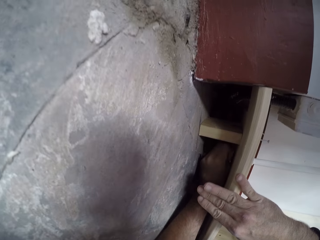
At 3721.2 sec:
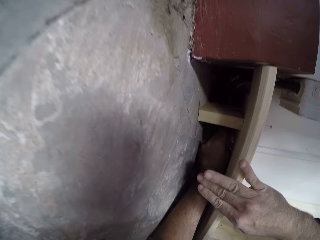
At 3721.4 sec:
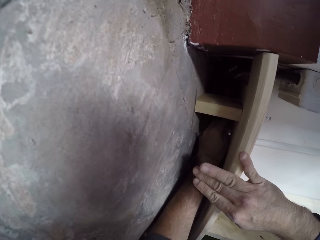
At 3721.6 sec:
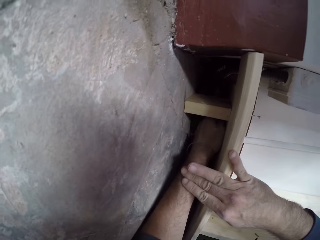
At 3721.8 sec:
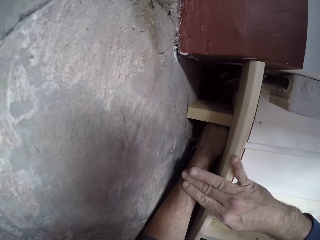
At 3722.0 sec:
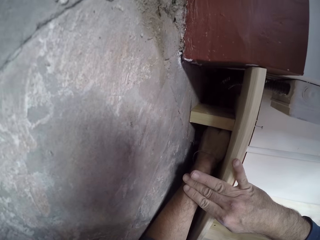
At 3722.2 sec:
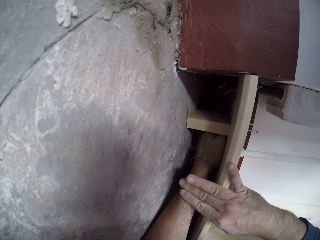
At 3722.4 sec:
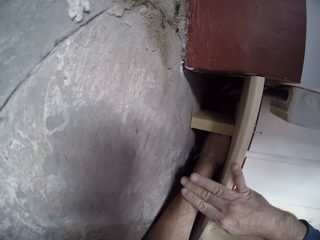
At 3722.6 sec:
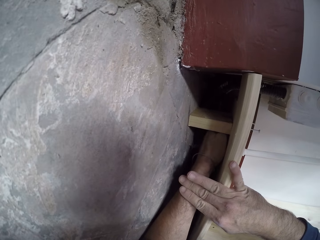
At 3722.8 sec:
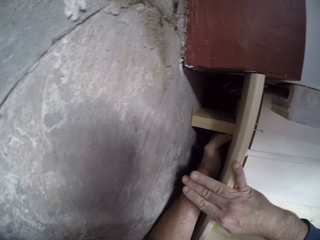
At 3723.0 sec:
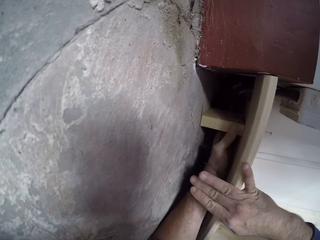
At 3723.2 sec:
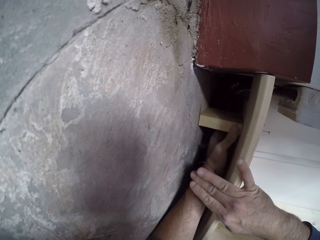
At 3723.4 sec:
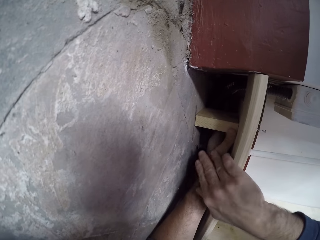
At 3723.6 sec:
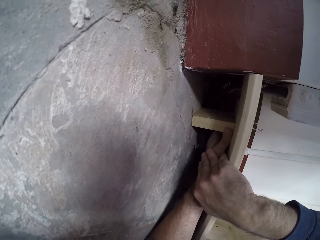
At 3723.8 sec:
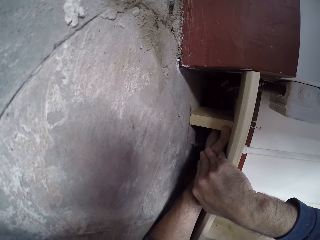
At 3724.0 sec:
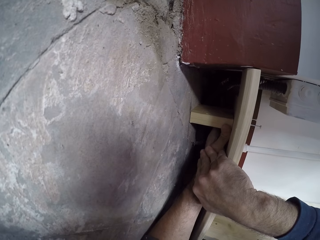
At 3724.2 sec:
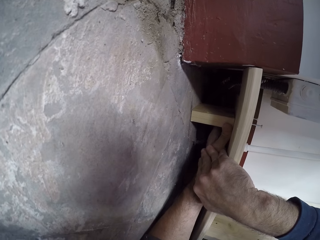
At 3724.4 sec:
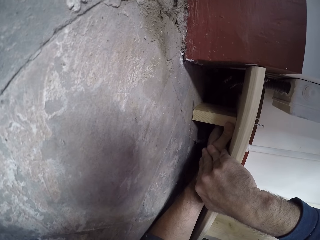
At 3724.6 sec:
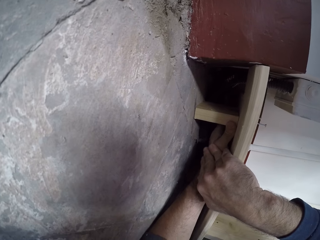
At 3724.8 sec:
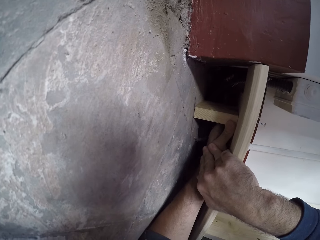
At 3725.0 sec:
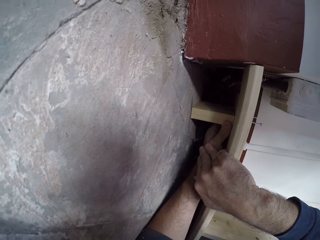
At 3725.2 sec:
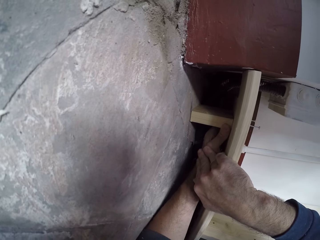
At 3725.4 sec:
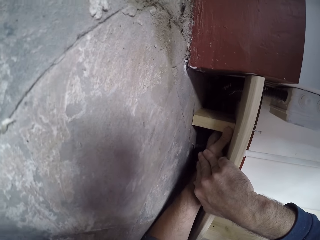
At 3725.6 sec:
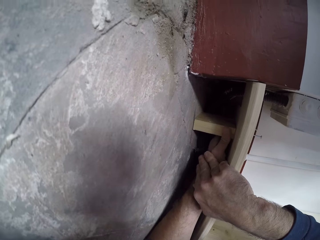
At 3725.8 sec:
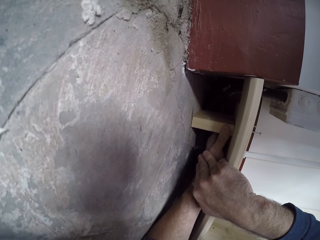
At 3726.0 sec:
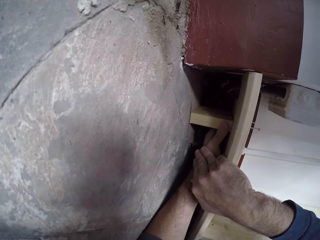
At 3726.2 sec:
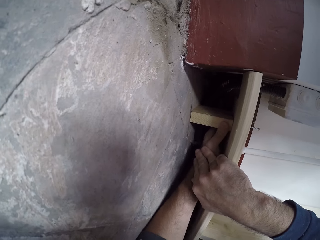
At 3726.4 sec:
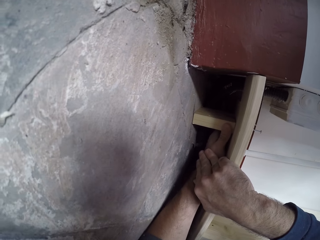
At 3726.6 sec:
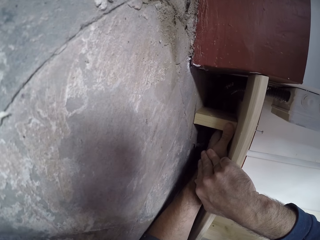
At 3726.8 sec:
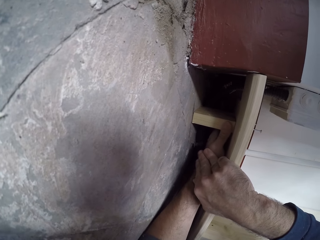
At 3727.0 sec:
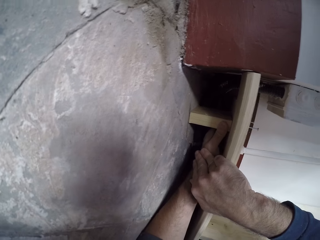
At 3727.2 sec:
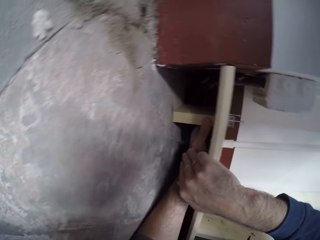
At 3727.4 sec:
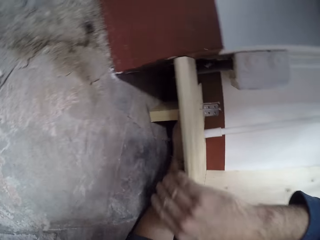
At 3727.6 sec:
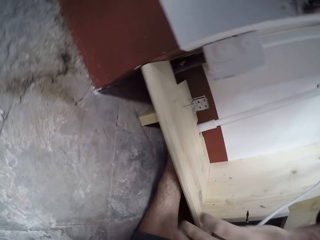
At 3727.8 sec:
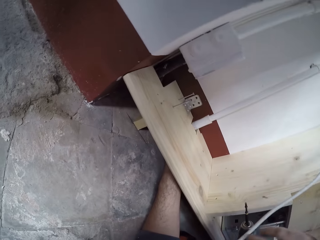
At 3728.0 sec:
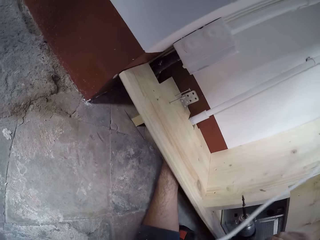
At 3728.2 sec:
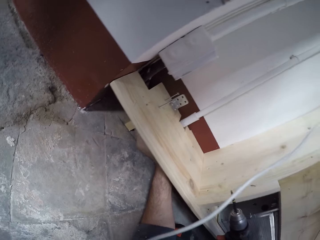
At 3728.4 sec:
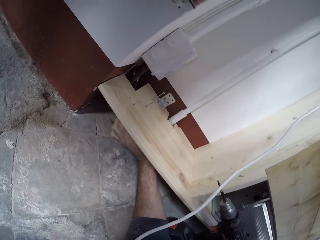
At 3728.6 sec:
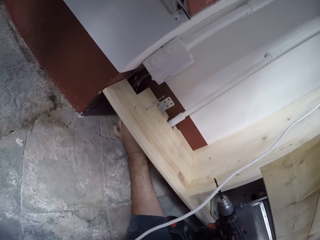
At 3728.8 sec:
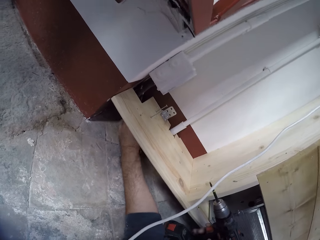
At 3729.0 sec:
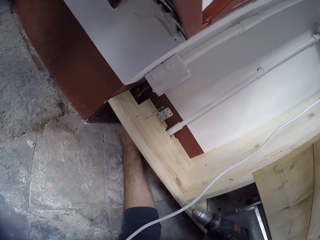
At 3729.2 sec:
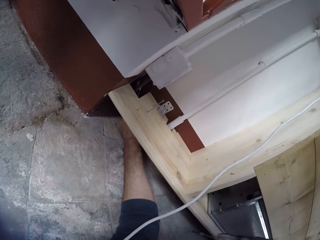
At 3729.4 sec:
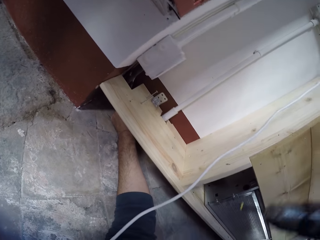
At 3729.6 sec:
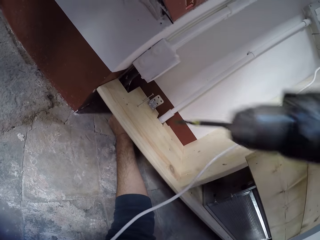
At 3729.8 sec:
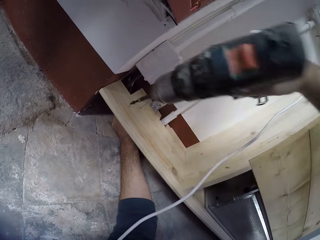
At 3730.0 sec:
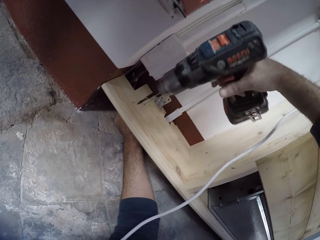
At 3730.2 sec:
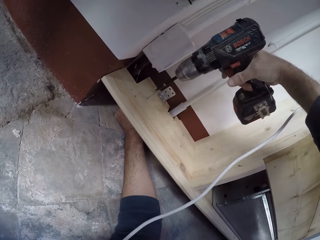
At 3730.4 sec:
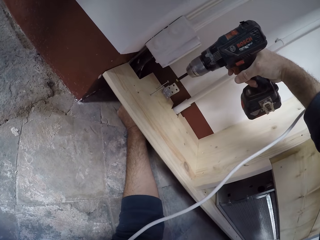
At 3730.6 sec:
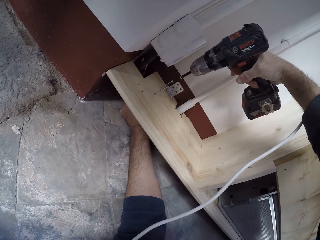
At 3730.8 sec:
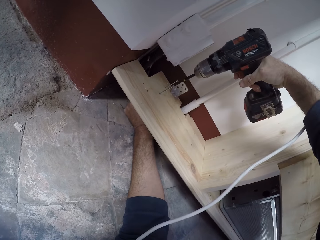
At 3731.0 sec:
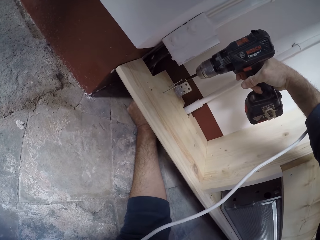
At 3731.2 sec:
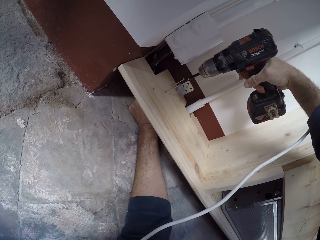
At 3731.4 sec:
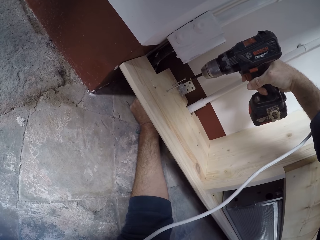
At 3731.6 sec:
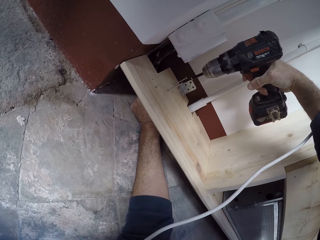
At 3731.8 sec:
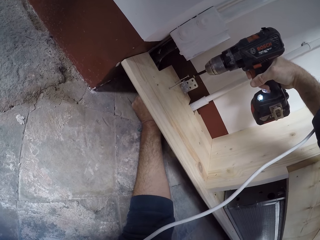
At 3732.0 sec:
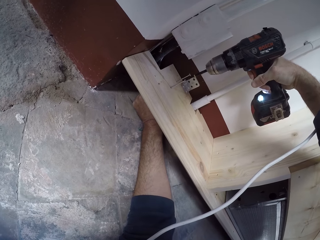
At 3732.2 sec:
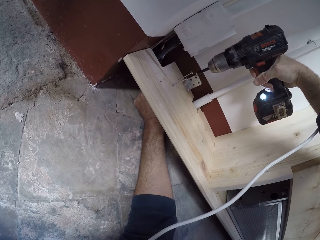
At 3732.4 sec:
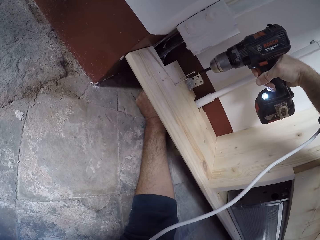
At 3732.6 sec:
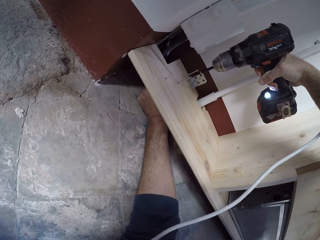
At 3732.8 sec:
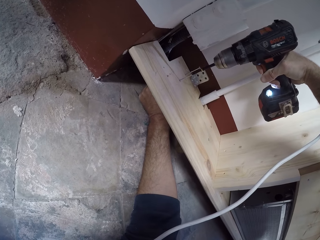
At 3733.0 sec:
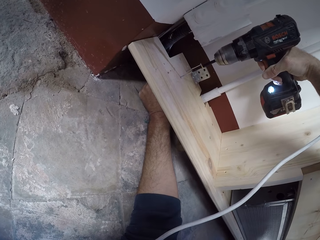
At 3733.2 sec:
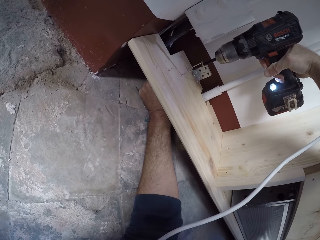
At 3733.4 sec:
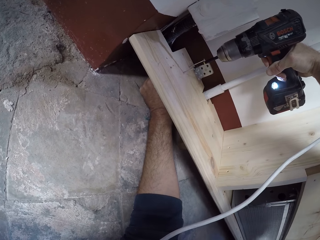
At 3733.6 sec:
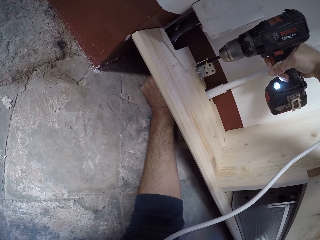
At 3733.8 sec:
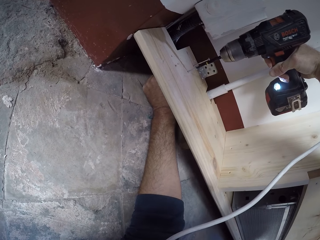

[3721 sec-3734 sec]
The camera wearer pushes the small piece of wood using his left hand. He touches his left hand using his right hand. He pushes the small piece of wood inside using both hands. He removes his right hand from his left hand. He touches the small piece of wood beneath the wood using his left hand. He lifts the drill using his right hand. He drills the screws with the drilling machine on his right hand.

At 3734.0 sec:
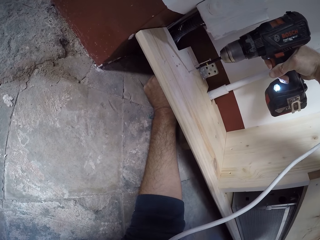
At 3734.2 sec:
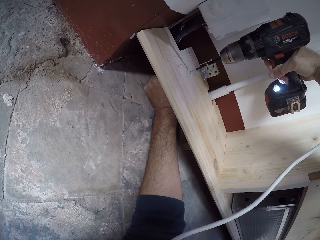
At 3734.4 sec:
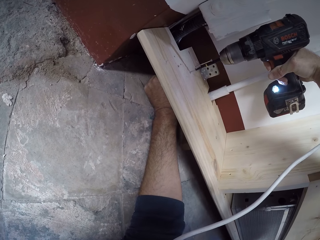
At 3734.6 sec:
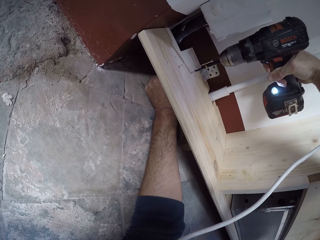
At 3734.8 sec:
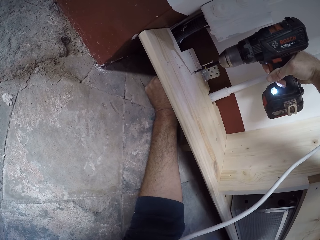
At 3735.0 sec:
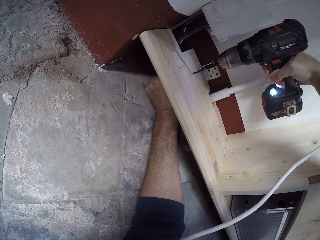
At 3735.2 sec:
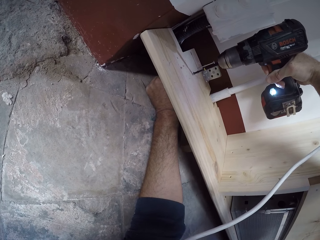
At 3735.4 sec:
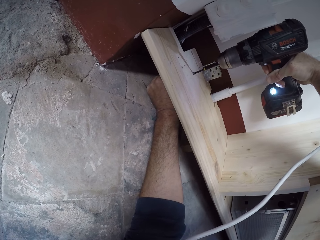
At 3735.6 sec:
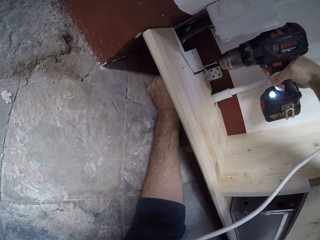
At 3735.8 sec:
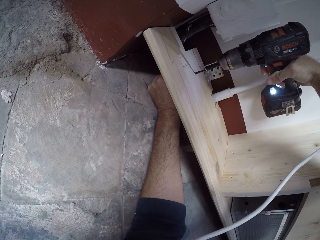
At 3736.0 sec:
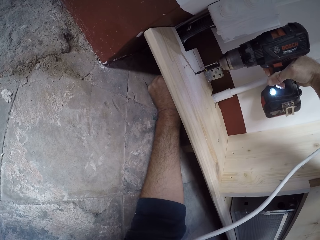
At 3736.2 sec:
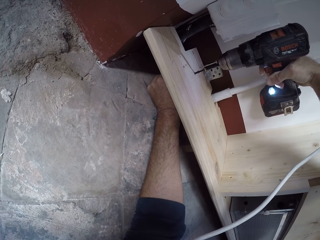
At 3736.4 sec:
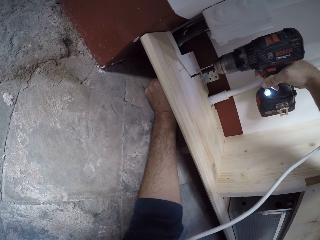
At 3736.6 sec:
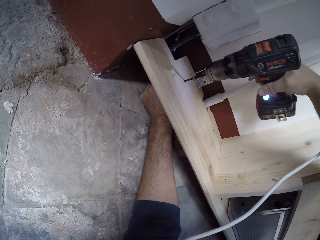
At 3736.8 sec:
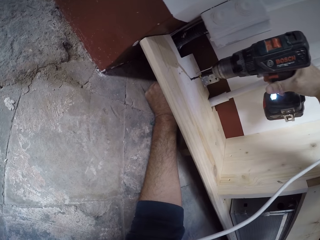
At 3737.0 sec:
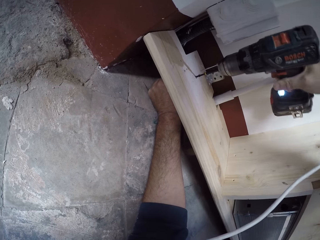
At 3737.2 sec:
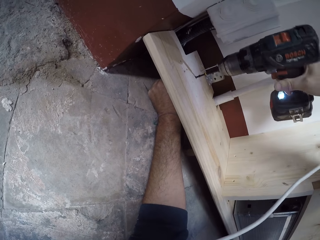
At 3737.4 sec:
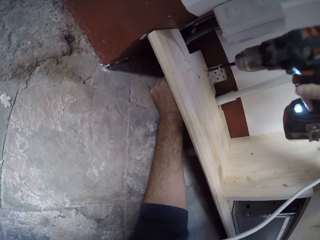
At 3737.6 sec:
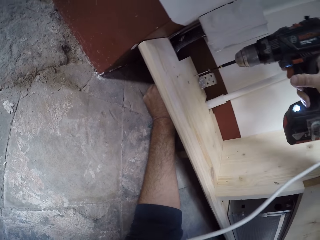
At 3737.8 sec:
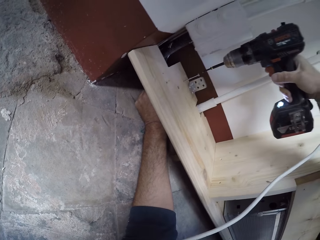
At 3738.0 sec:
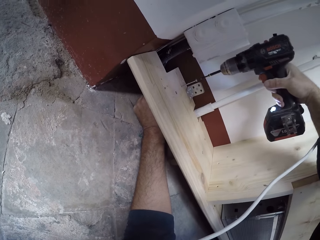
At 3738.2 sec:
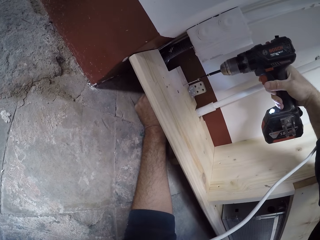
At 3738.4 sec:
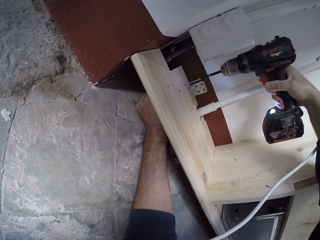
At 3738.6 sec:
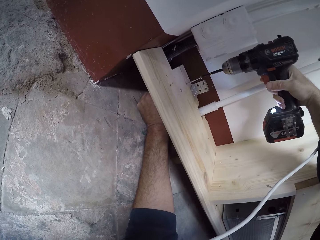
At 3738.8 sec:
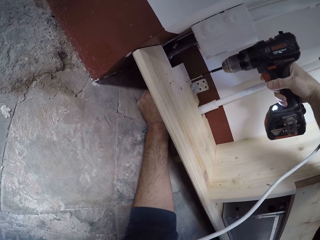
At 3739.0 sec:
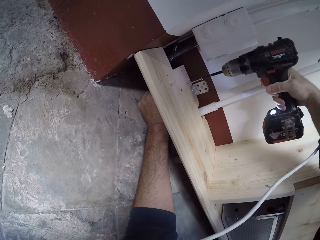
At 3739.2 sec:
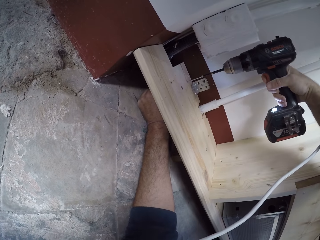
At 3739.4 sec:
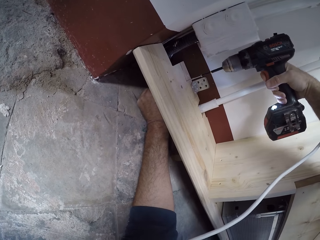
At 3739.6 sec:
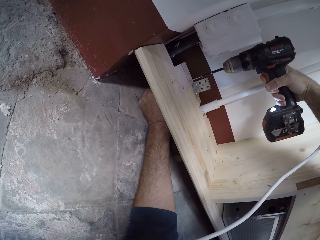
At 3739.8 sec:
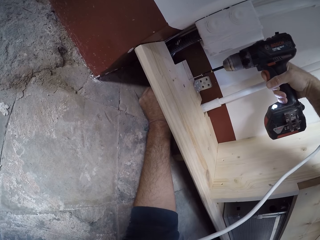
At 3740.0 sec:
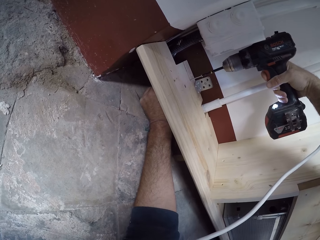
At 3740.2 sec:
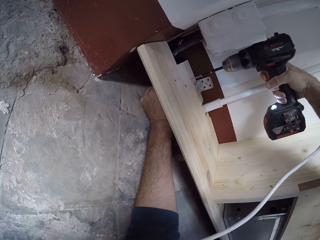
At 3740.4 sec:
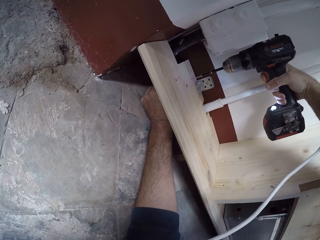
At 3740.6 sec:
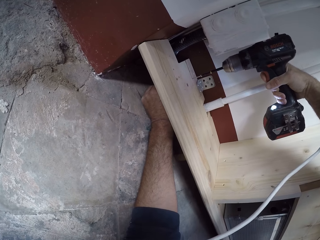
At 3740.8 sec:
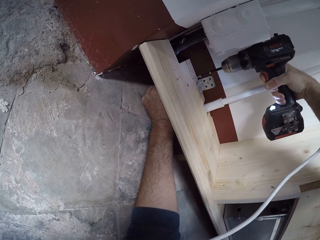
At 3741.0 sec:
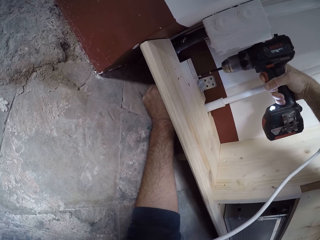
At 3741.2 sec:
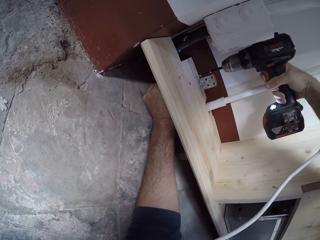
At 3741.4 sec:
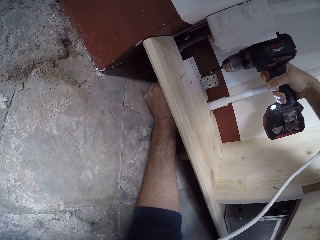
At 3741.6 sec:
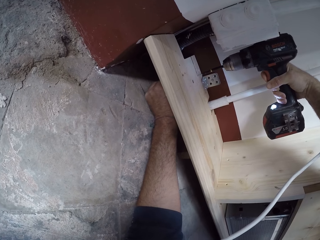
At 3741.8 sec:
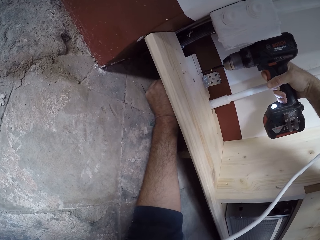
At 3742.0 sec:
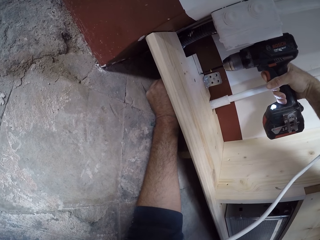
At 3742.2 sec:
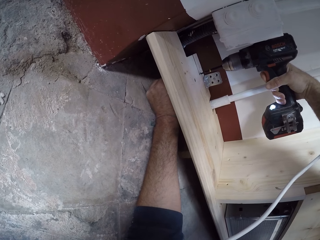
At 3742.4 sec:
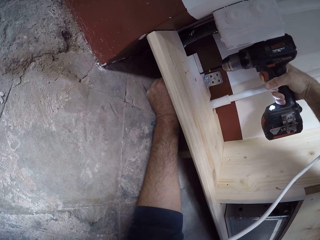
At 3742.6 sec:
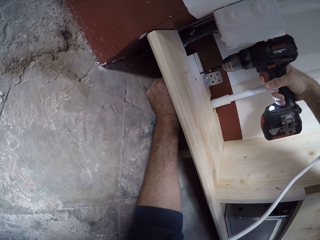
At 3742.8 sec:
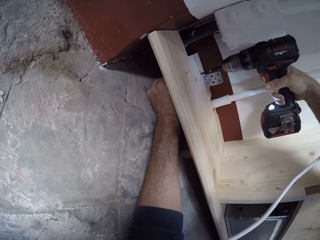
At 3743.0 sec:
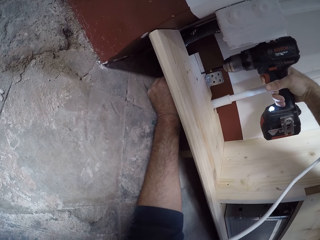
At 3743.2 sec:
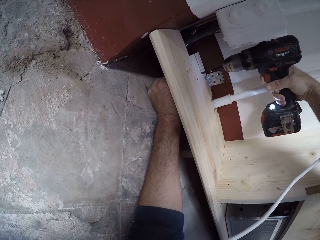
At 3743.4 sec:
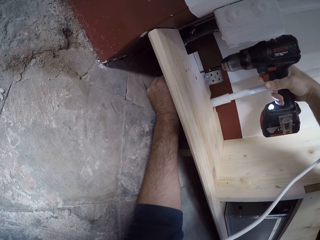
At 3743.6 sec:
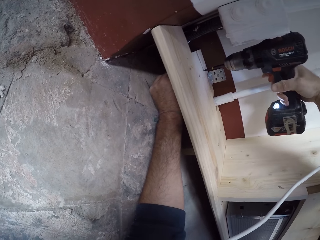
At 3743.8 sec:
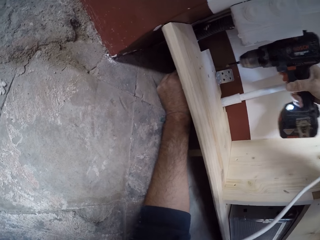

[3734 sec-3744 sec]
The camera wearer lifts the drilling machine. He drills another screw with the drill in his right hand.
